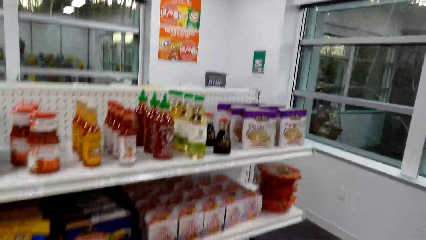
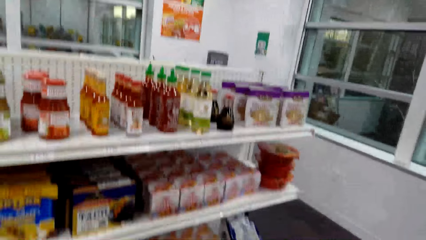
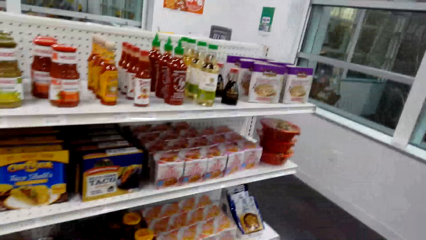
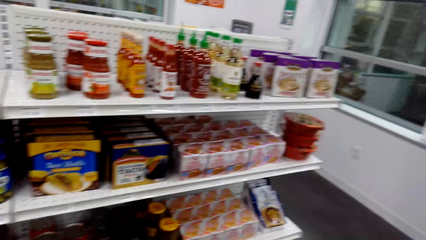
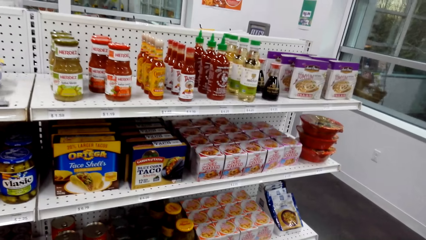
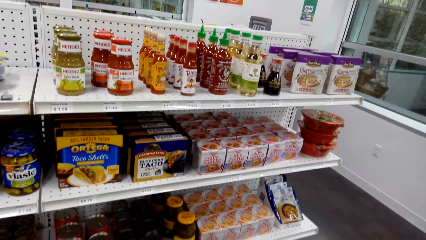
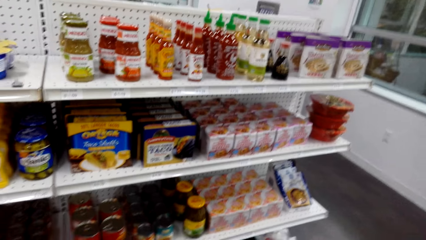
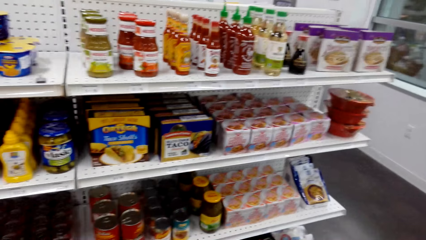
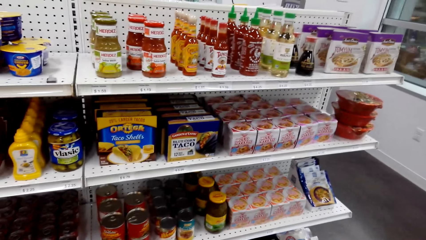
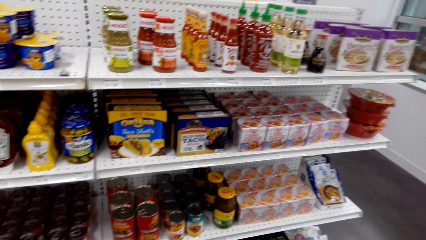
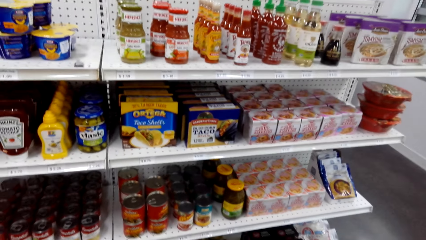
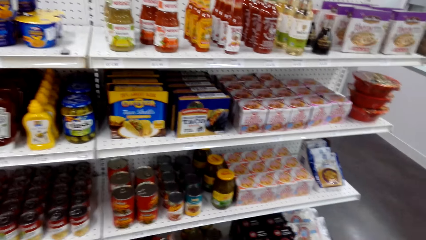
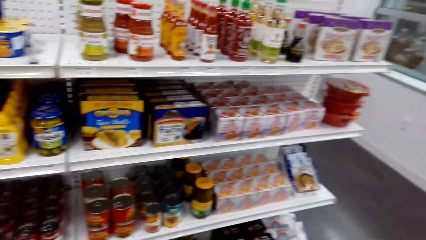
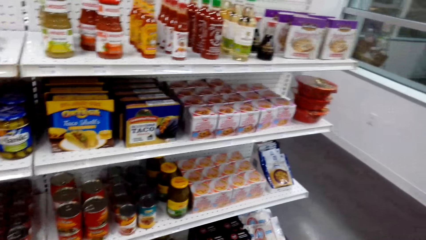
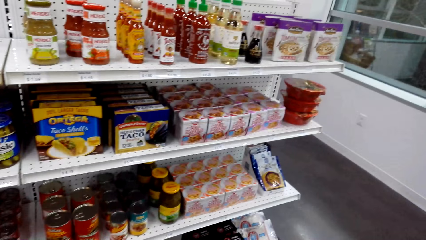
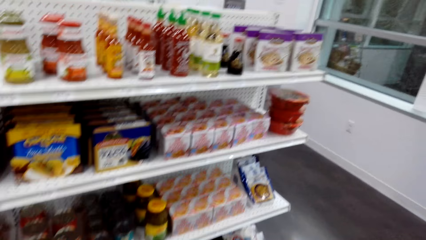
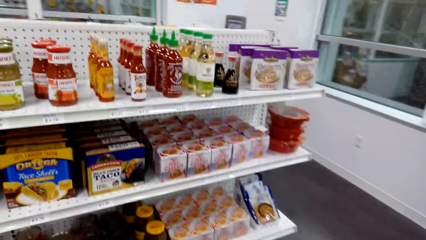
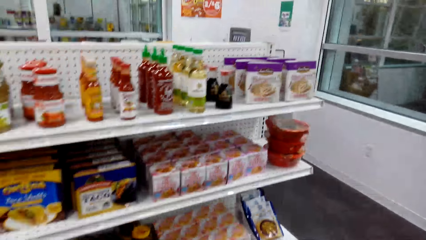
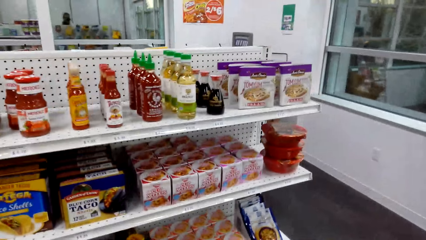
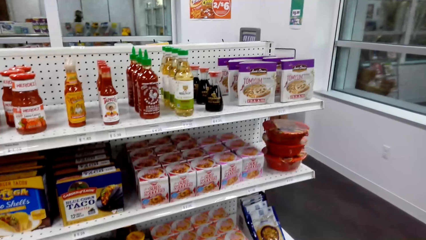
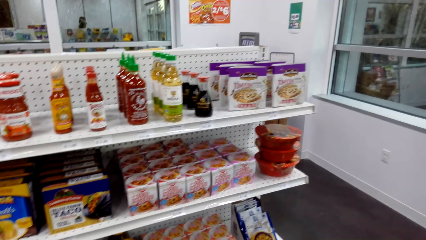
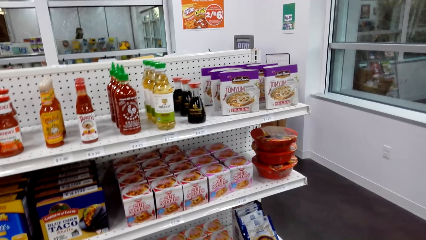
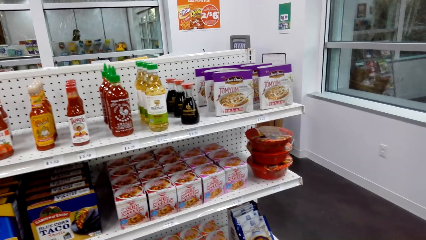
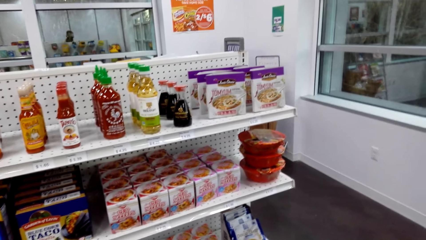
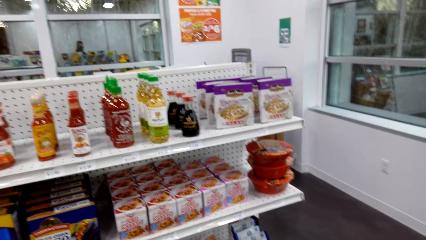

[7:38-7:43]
The camera wearer views items on a supermarket shelving.

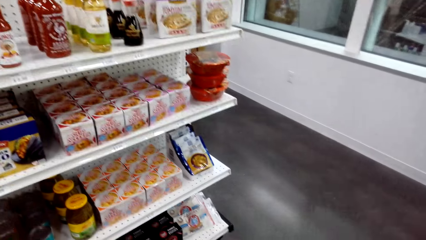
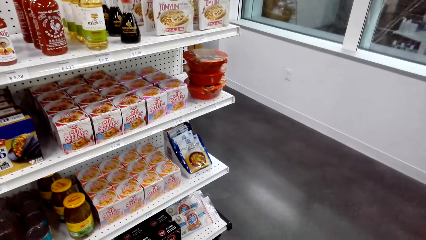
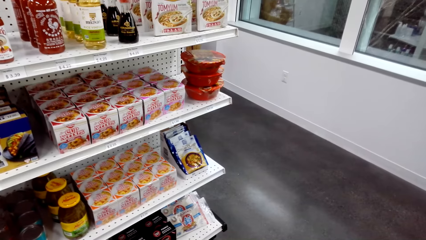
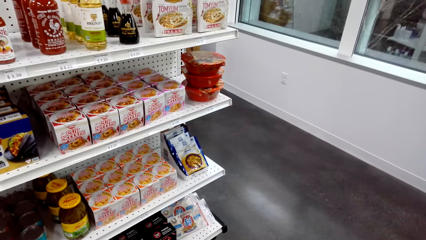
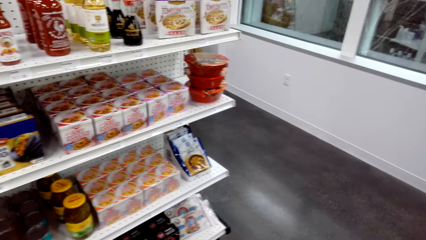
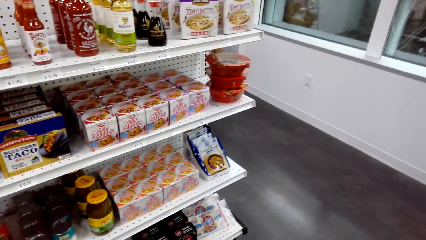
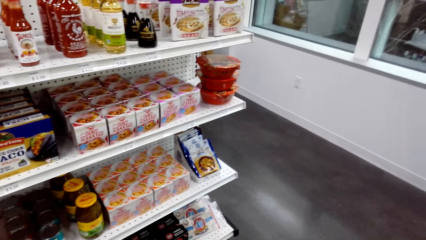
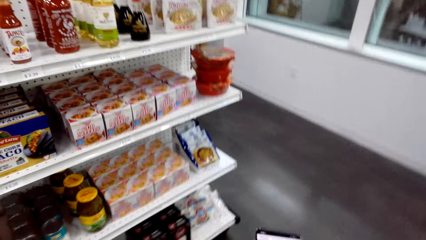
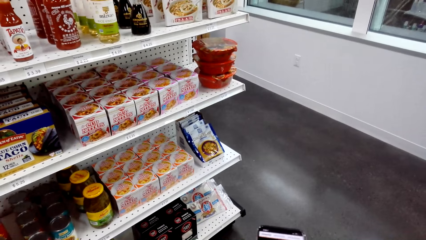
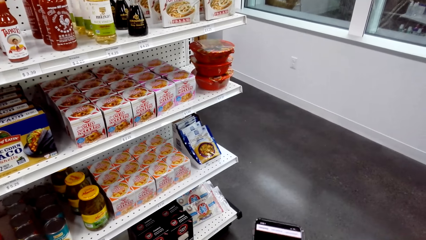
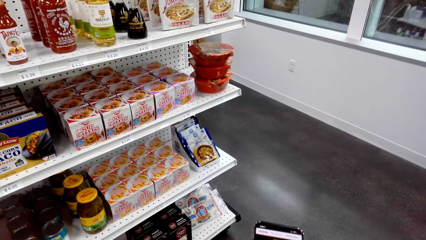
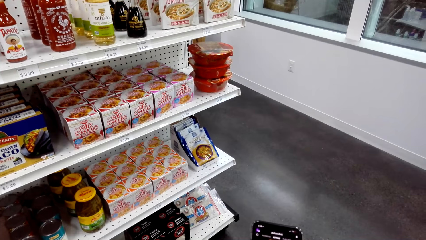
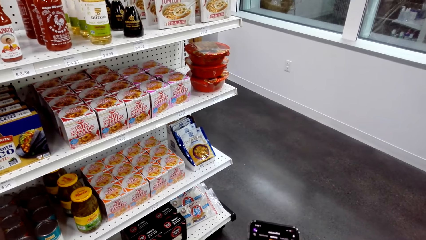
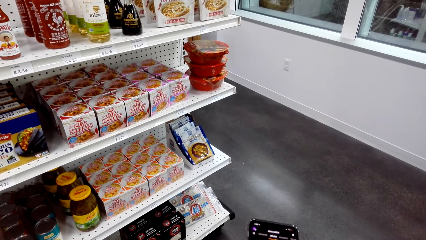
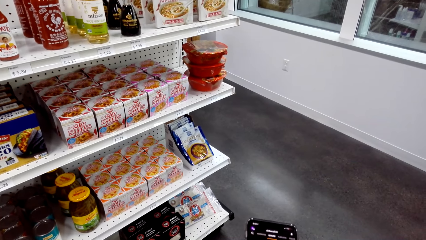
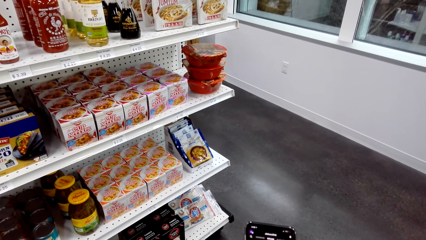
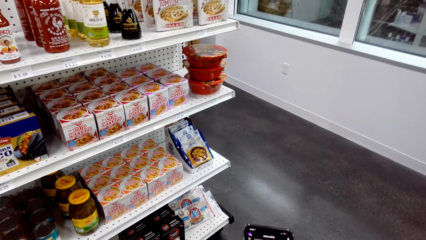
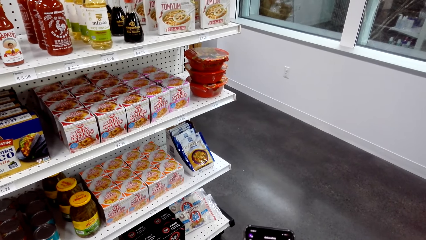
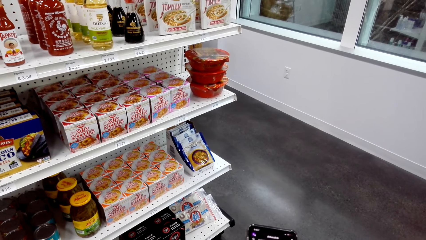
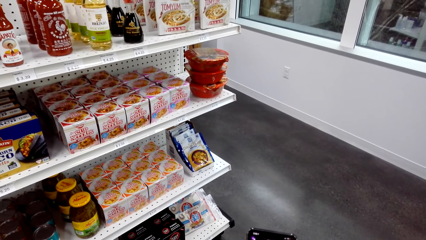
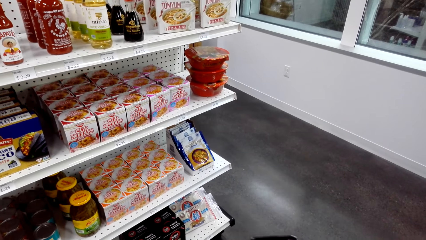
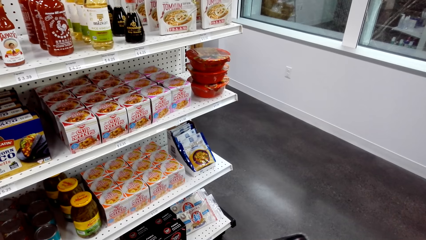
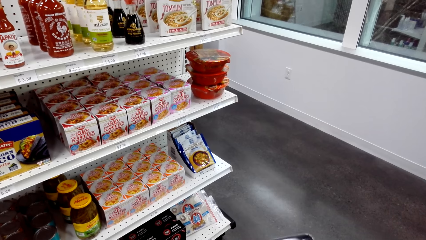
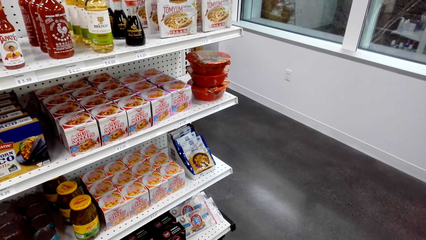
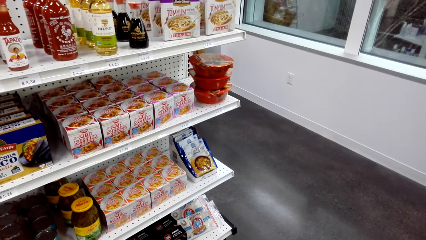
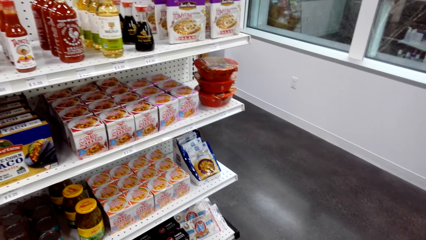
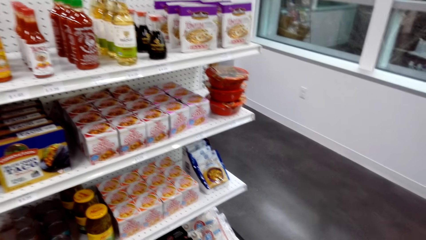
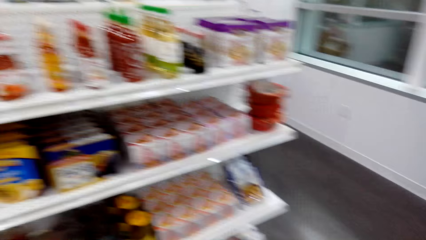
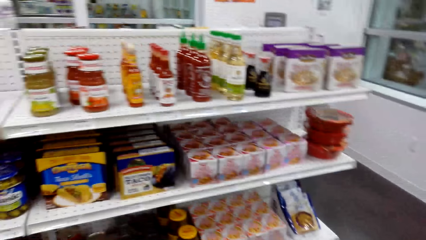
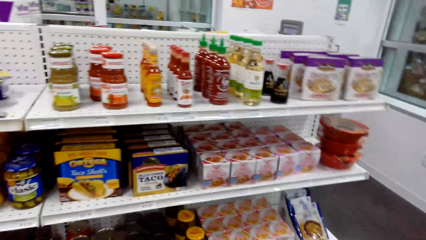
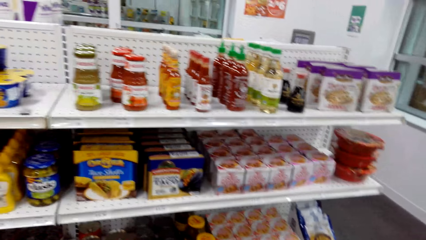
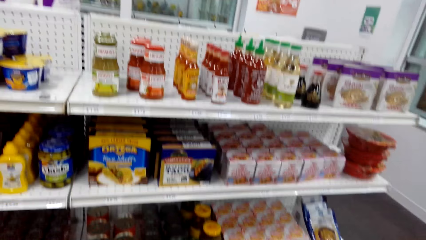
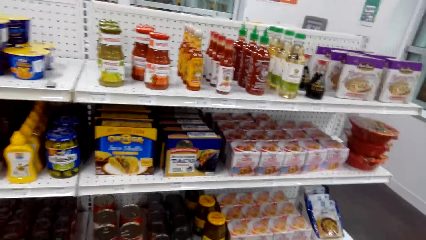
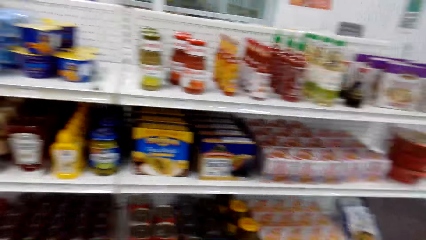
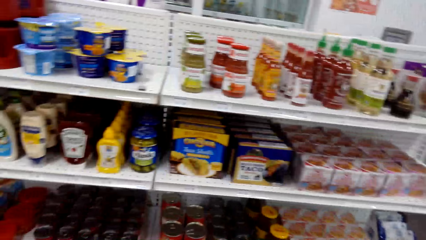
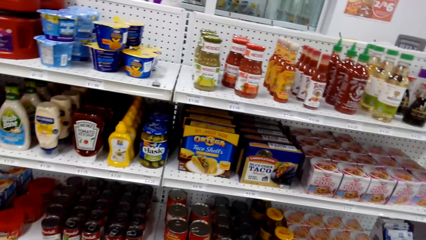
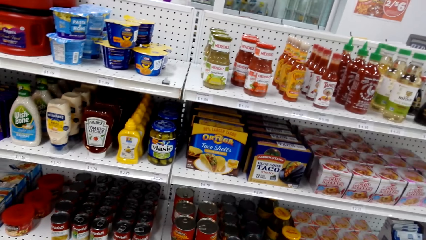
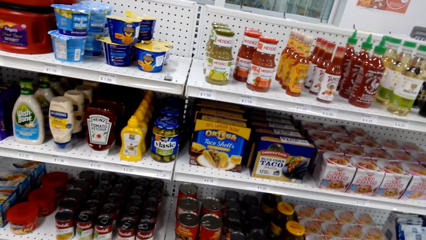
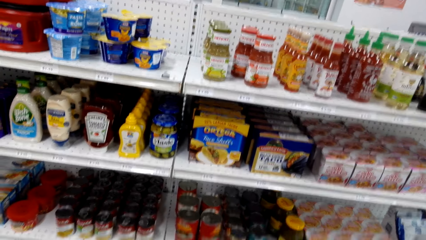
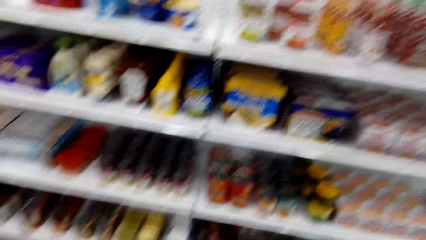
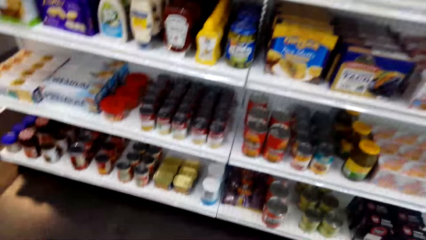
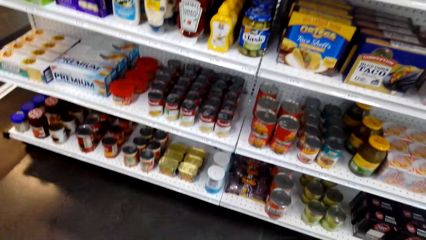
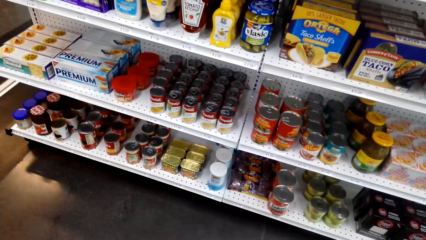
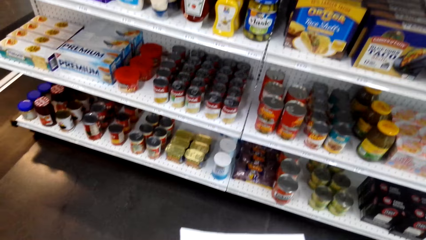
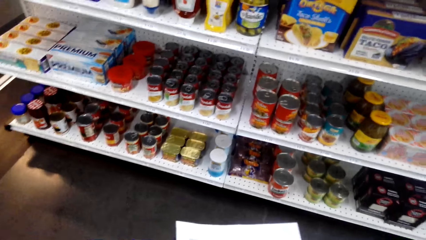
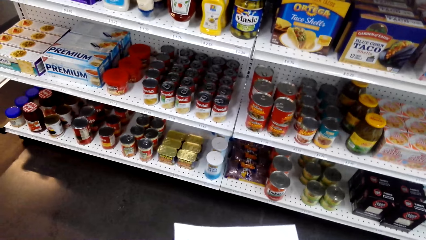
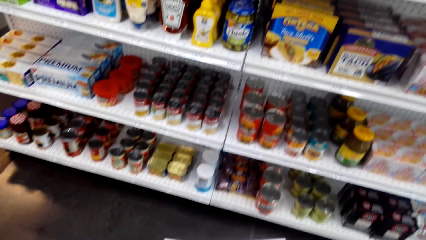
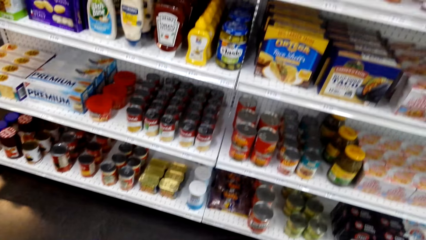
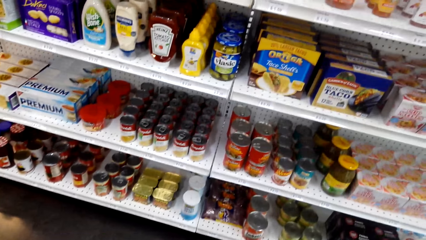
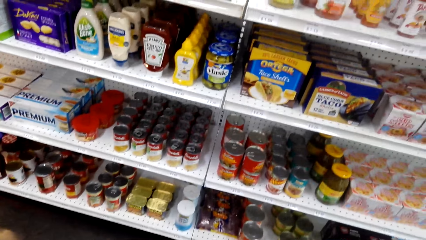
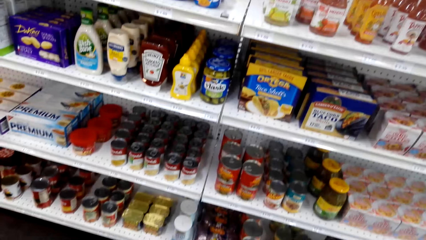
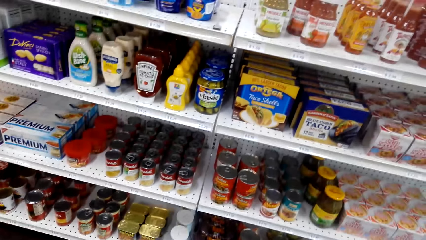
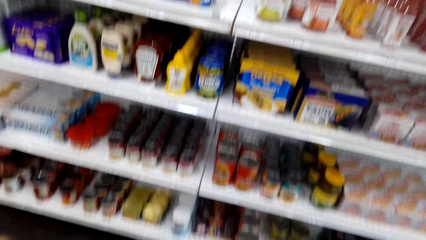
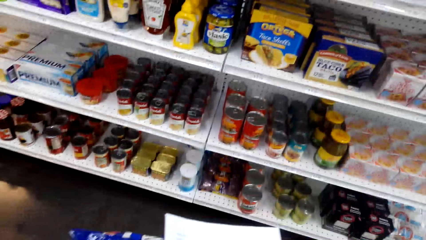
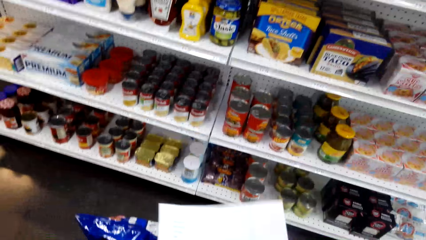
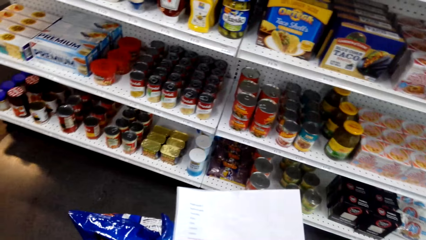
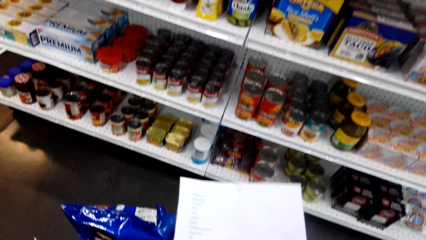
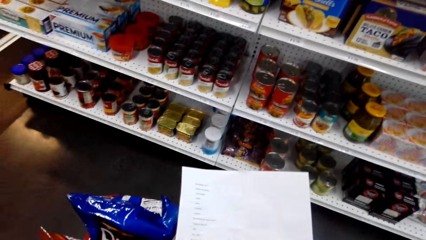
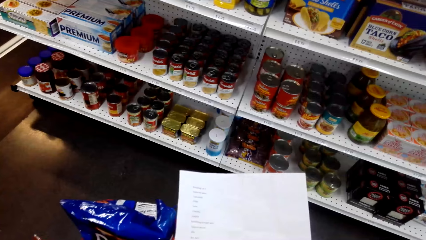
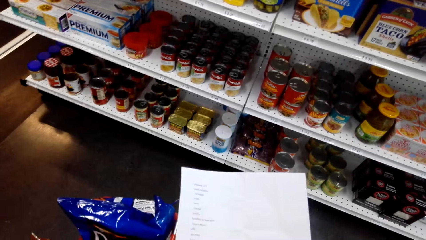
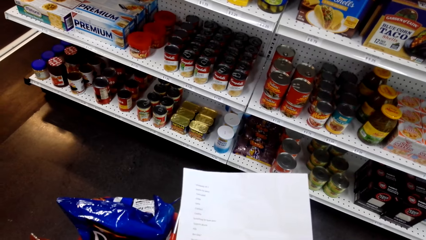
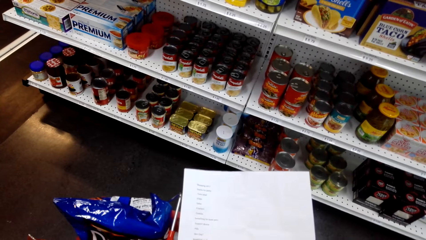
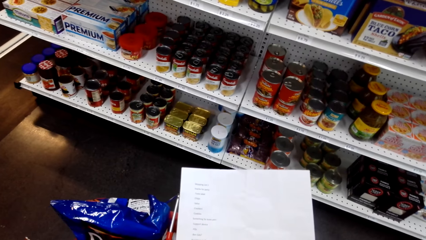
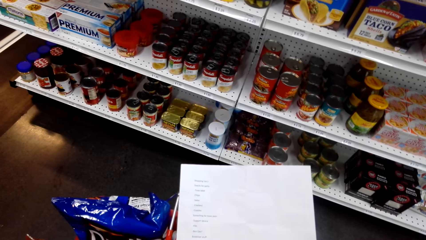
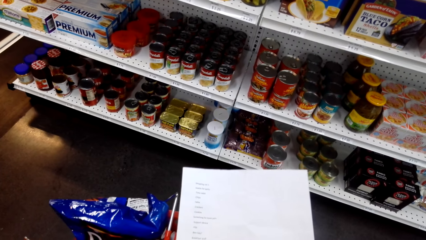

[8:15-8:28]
The camera wearer operates a phone. They view items on the supermarket shelving. They view the paper in the hands. They hold the paper. They view items on the supermarket shelving. They view the paper in the hands.
